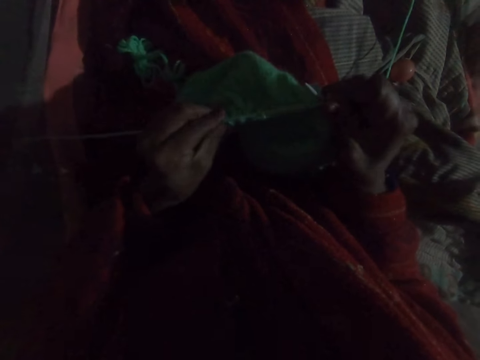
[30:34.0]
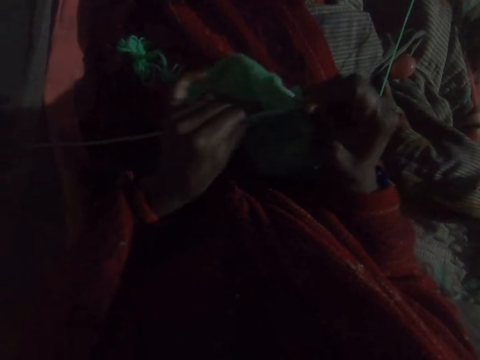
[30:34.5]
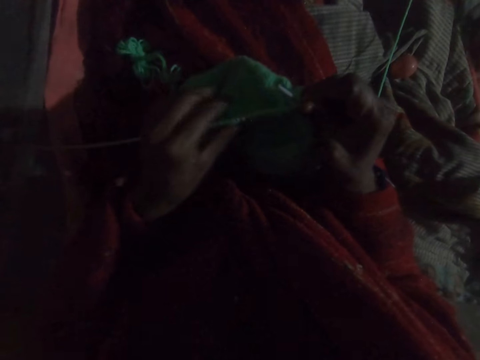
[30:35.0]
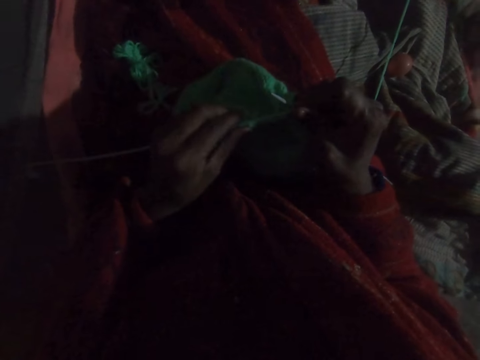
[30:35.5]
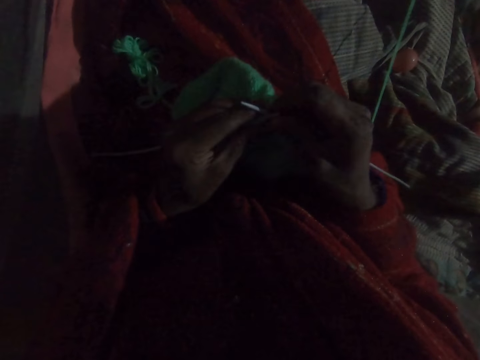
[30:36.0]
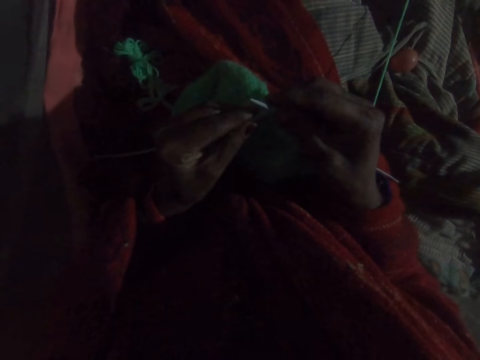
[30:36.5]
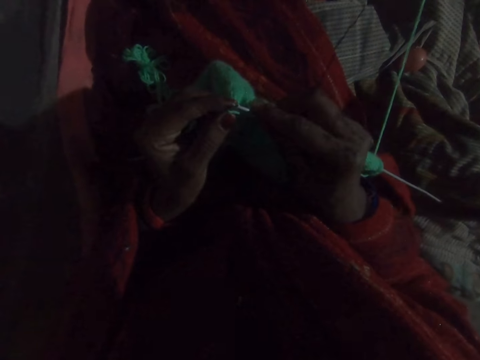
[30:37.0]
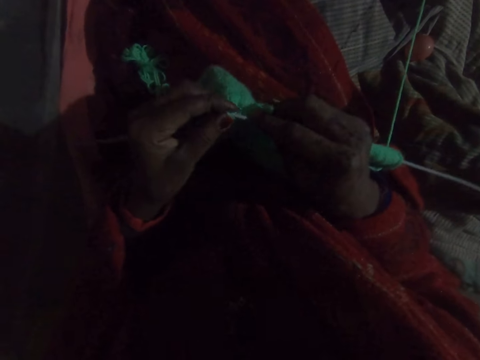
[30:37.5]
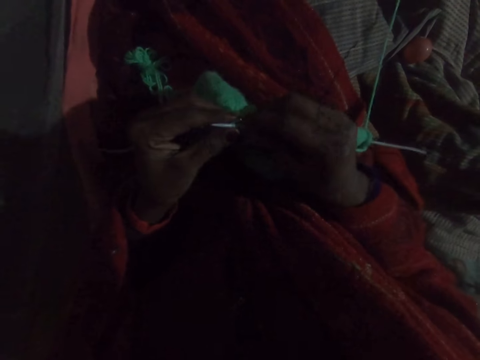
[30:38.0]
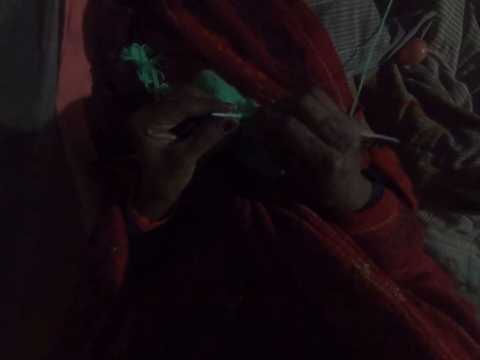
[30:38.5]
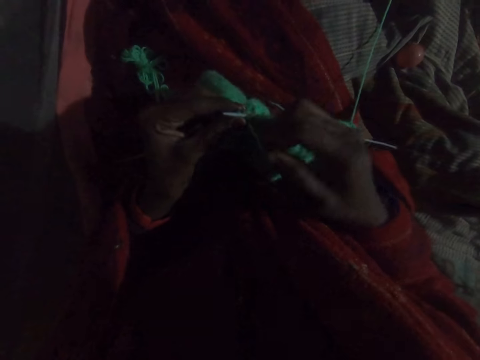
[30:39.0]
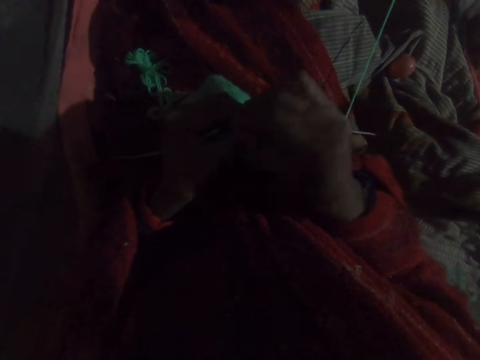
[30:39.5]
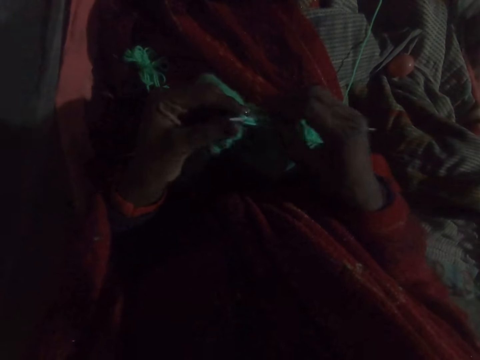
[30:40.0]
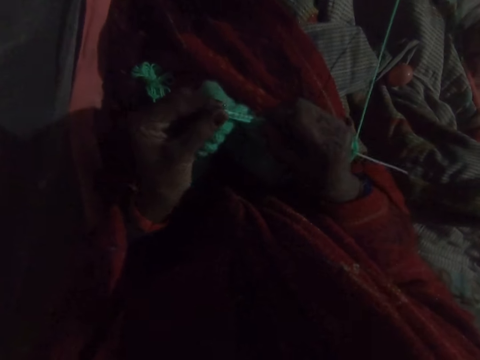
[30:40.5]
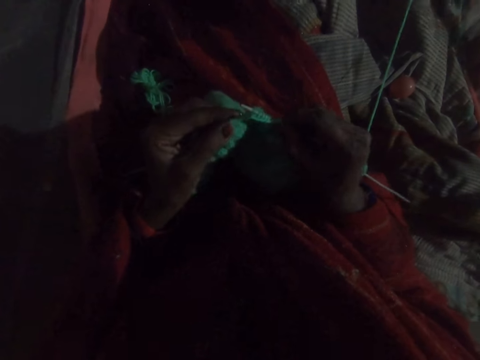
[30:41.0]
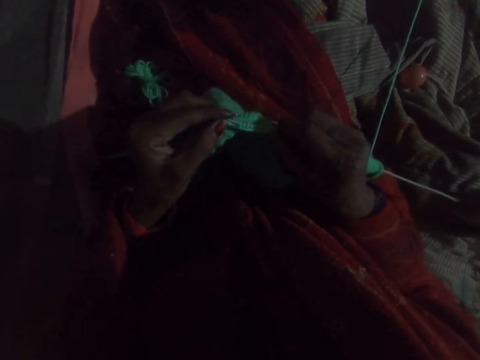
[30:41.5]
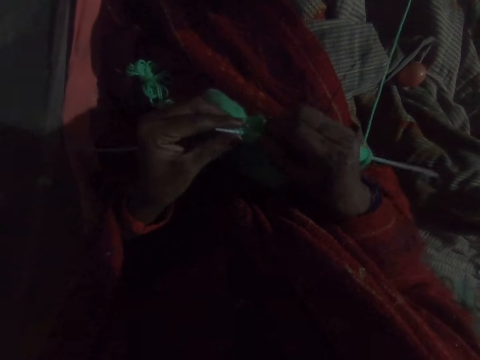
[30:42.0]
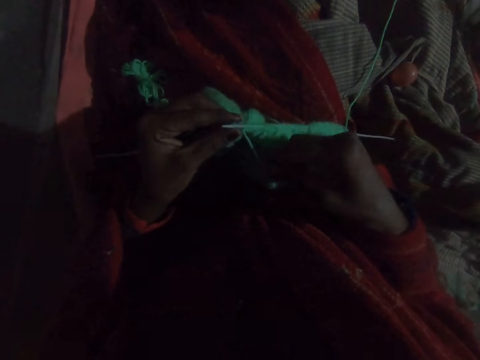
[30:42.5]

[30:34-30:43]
The camera wearer strengthens the fabric. They knit the fabric with a hooked needle, with the wool.

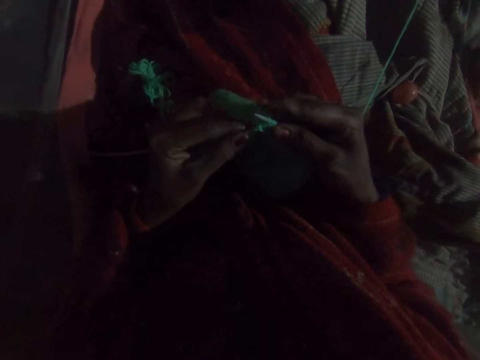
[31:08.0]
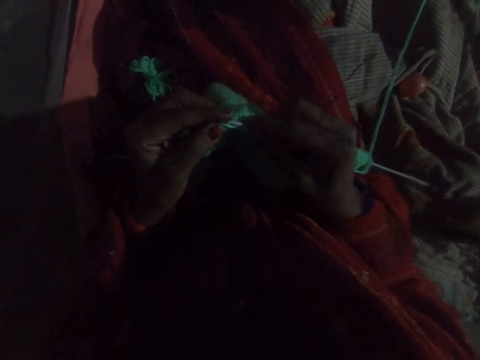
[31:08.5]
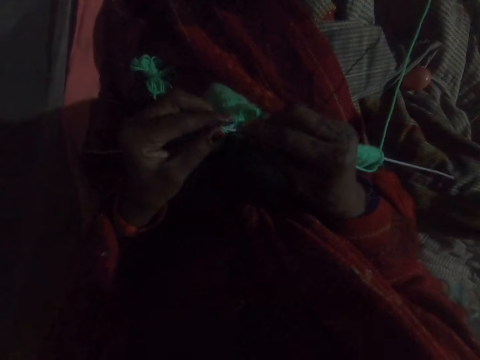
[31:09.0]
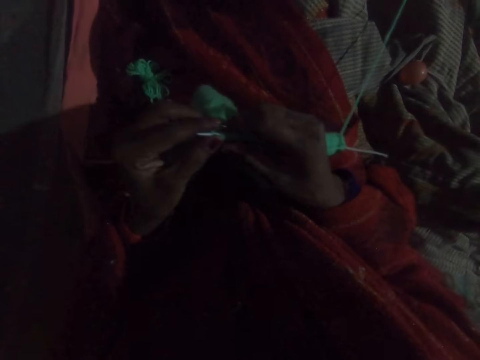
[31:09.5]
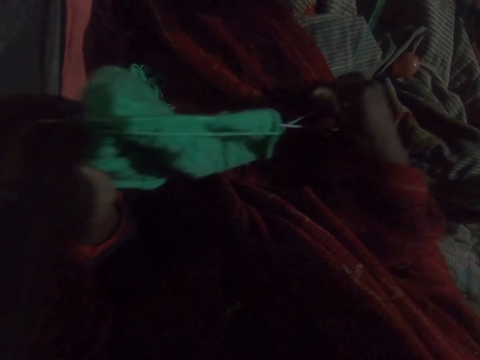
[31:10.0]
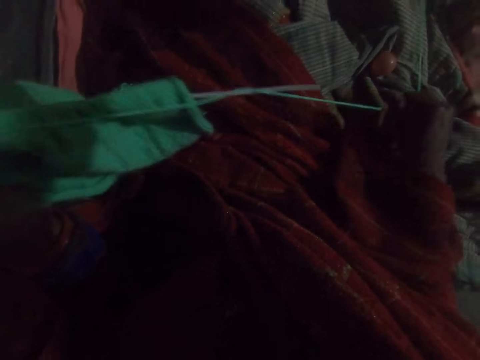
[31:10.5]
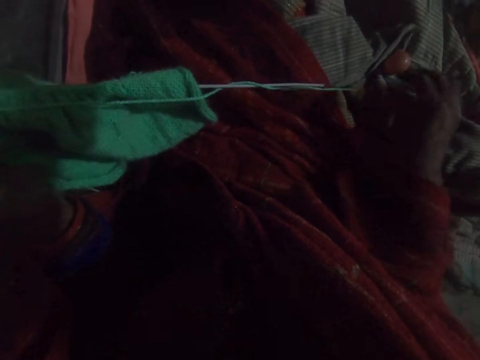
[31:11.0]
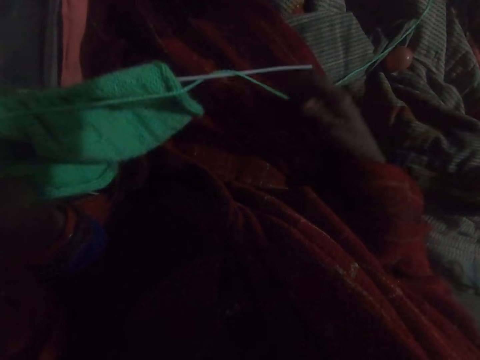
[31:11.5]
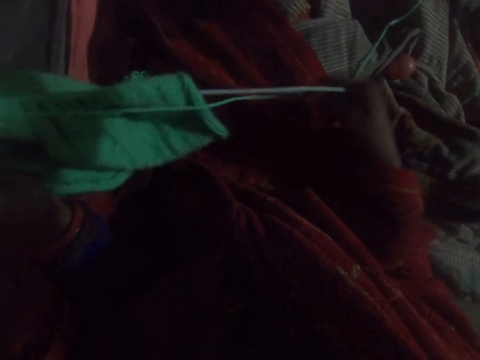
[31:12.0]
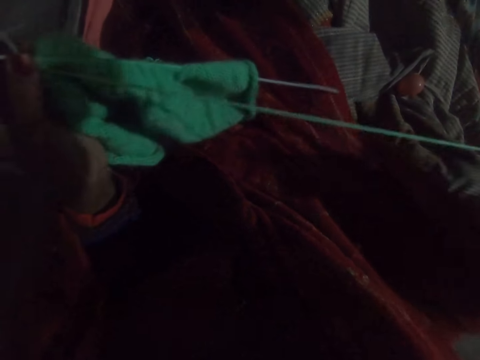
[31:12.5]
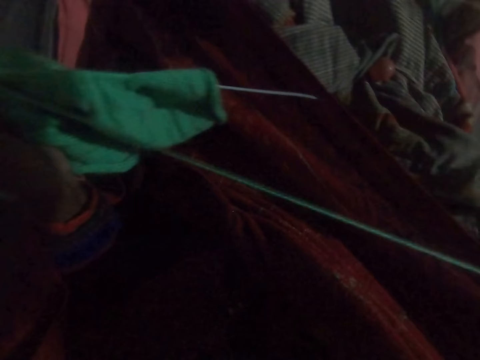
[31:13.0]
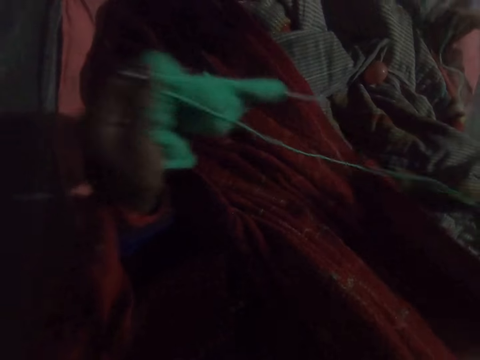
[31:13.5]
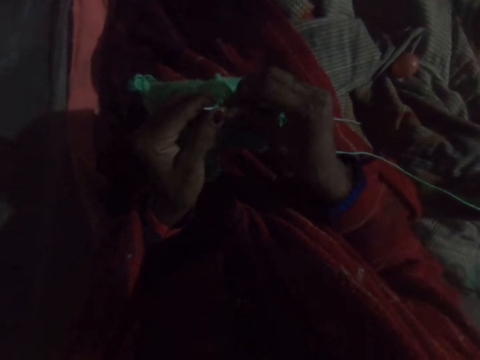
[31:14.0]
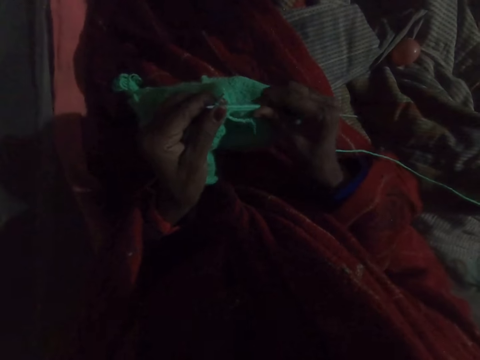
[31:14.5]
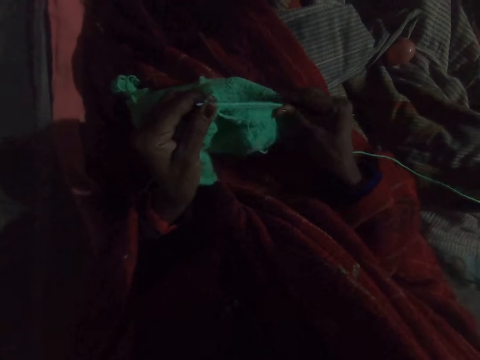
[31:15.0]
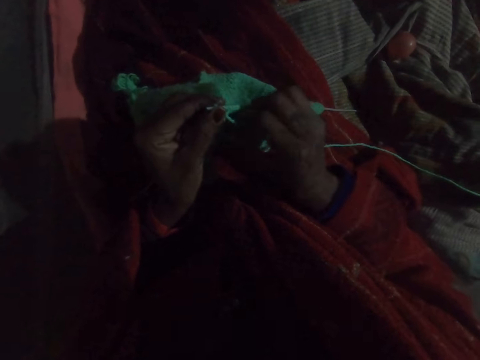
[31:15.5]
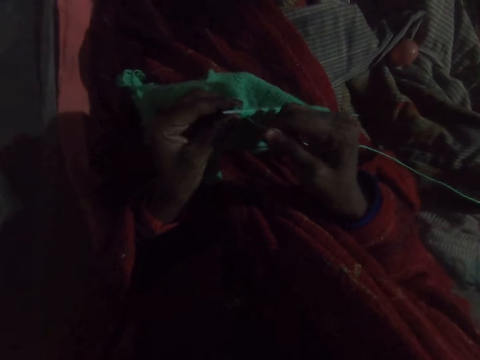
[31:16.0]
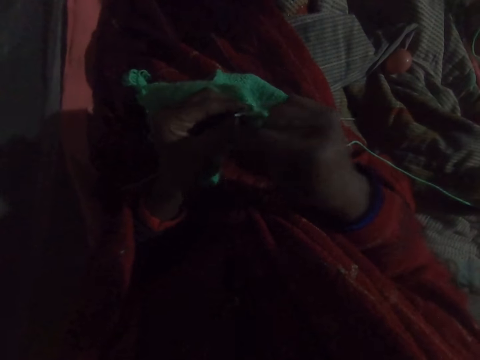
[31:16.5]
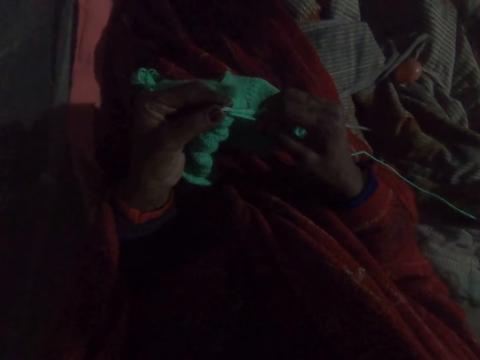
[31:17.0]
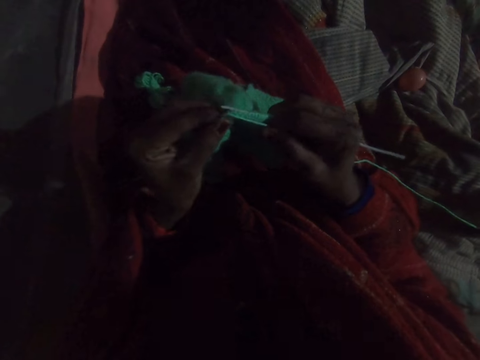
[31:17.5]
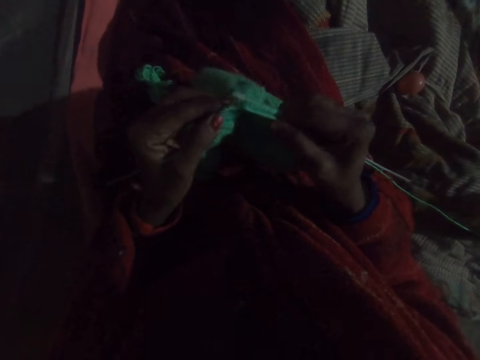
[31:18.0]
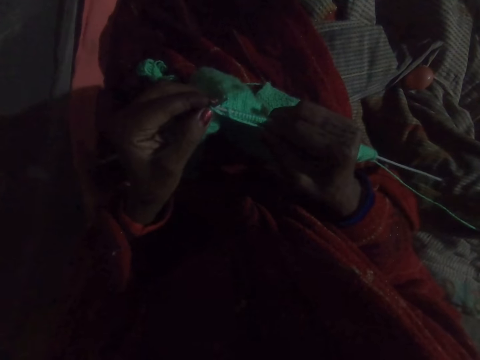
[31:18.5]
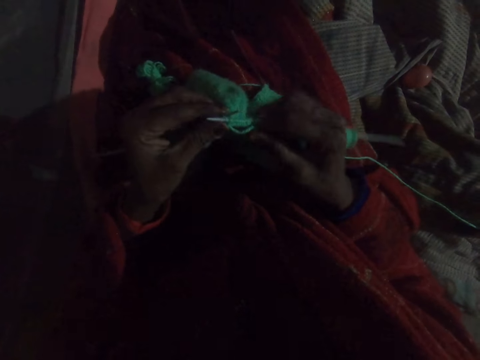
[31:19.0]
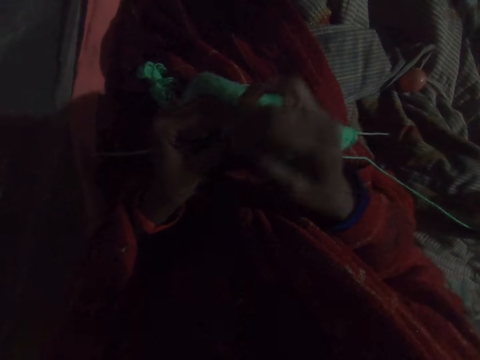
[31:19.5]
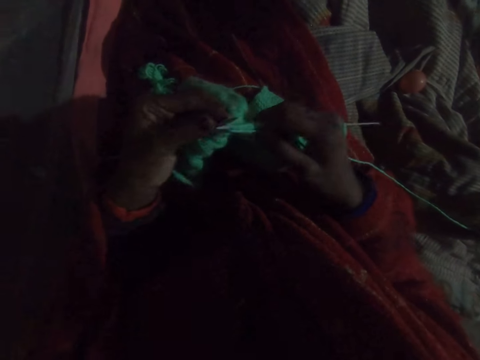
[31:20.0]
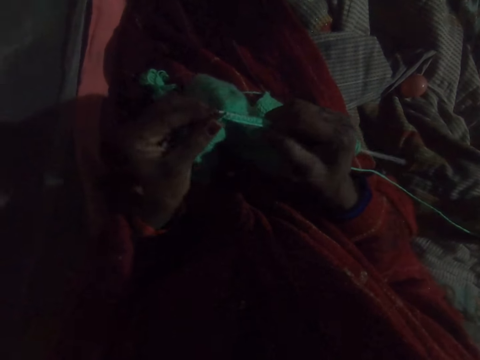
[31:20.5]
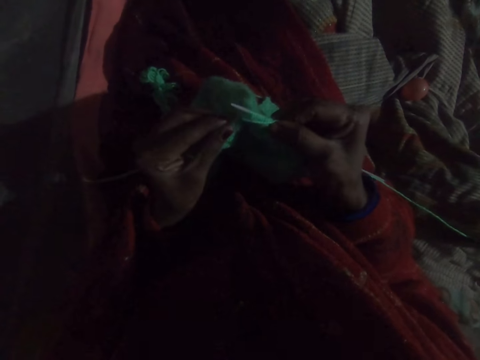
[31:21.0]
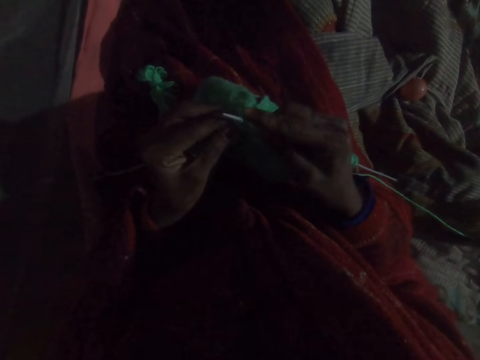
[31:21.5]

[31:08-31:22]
The camera wearer adjusts the loop of wool with her right hand. She strengthens the fabric. She knits the fabric with a hooked needle, with the wool.

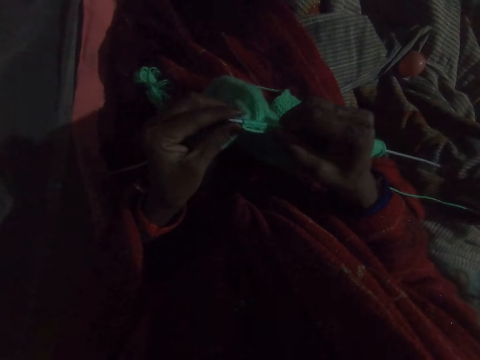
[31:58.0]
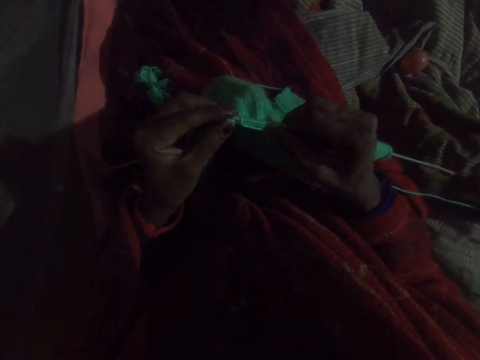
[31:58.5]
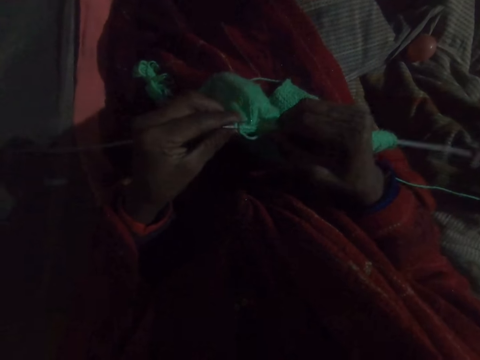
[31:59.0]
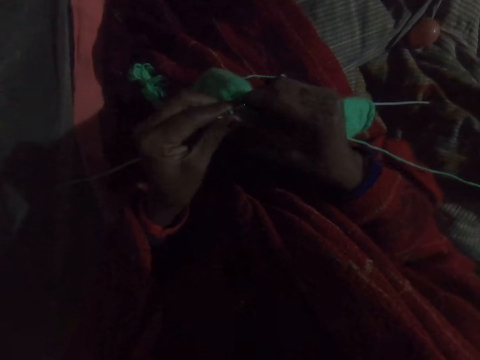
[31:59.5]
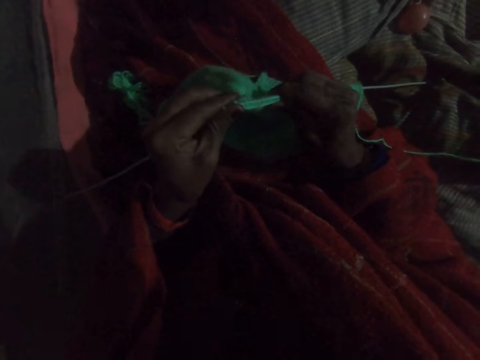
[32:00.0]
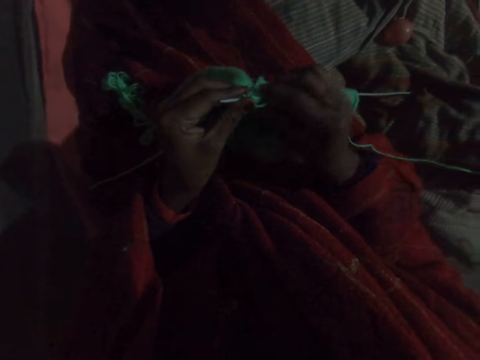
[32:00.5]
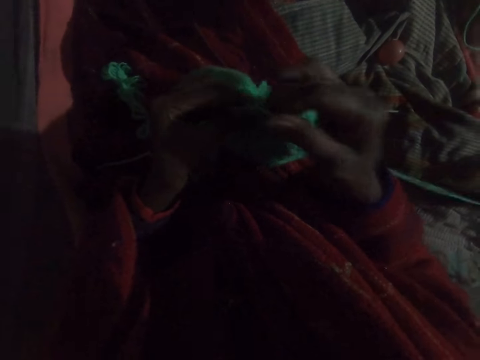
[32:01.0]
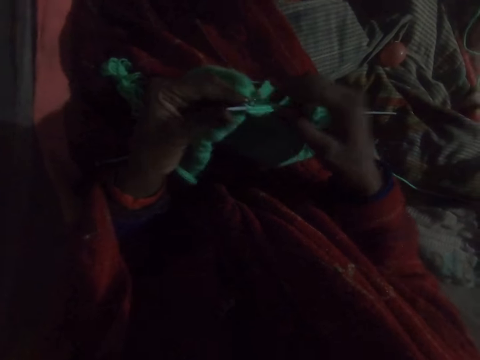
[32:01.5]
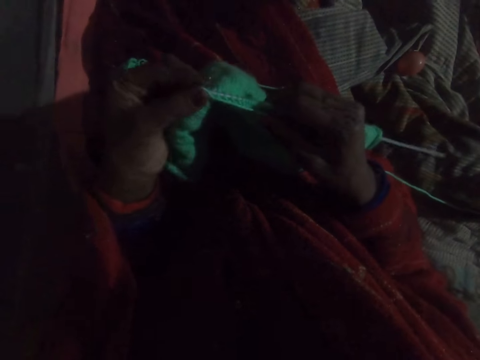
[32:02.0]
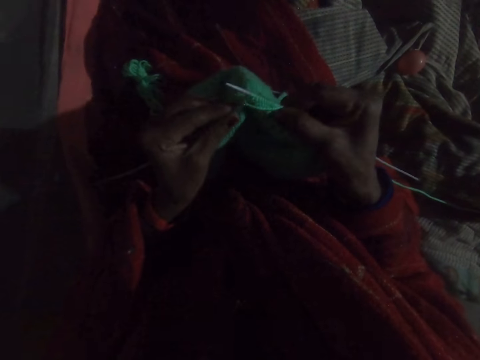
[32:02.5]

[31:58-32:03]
The camera wearer adjusts the knit on the needle with her right hand. She knits with the wool.
